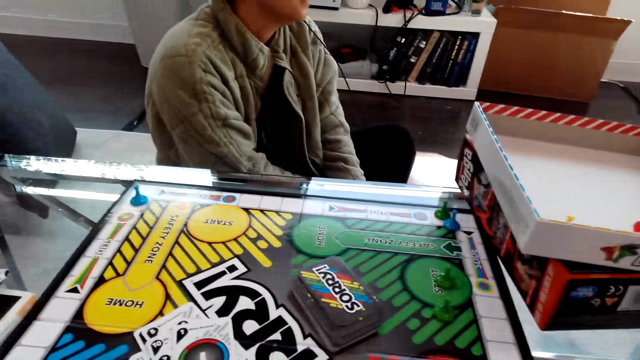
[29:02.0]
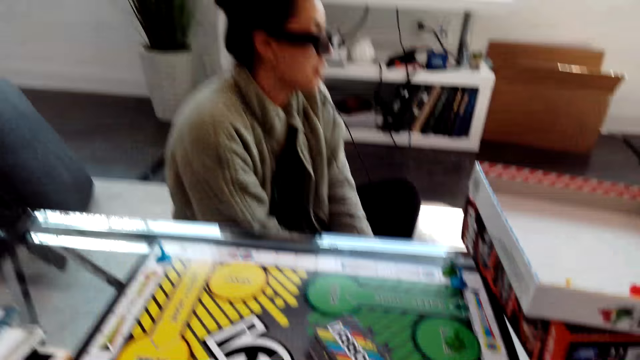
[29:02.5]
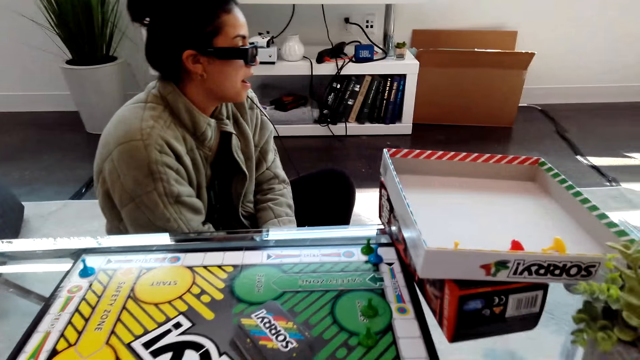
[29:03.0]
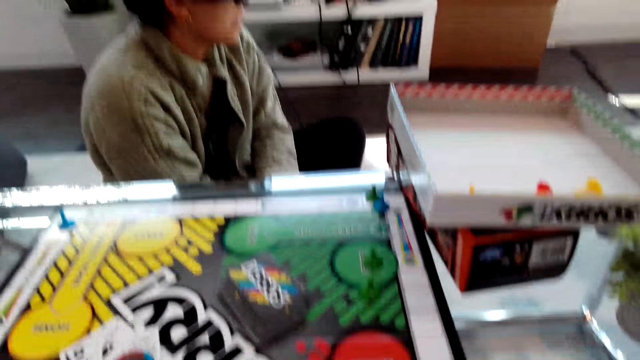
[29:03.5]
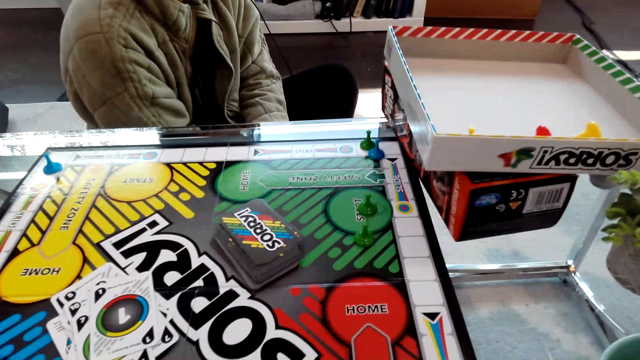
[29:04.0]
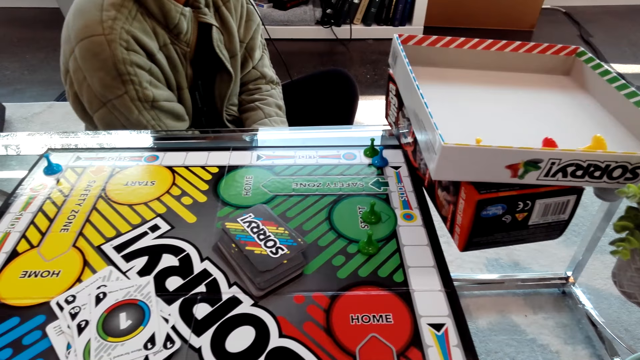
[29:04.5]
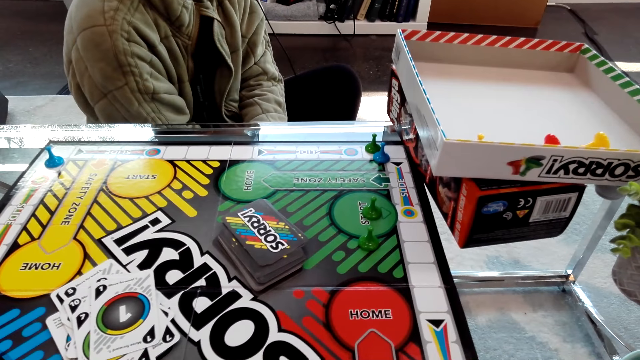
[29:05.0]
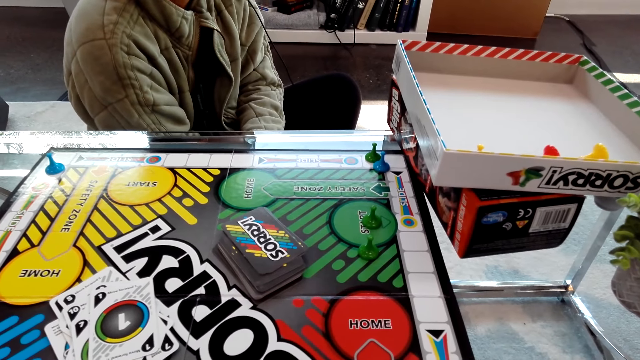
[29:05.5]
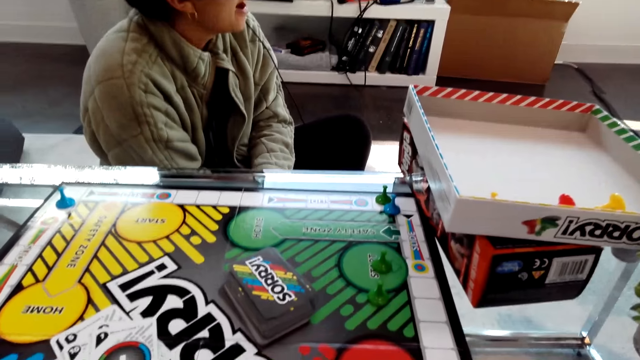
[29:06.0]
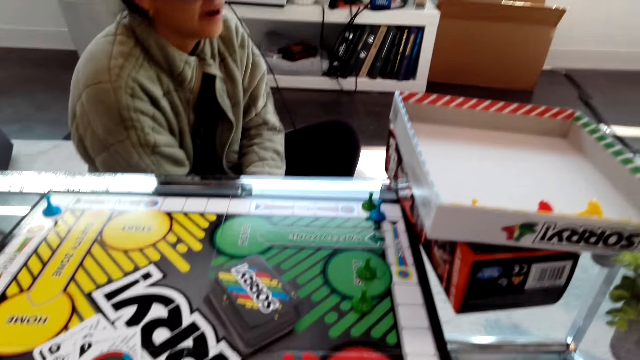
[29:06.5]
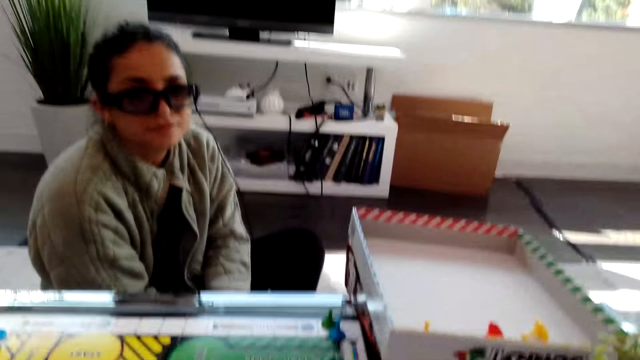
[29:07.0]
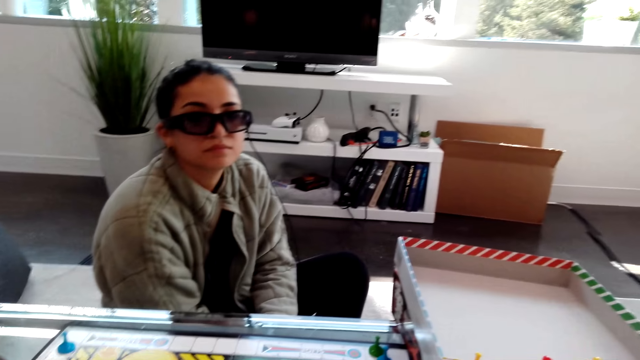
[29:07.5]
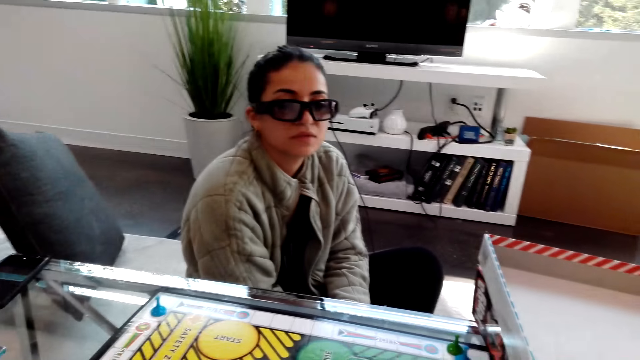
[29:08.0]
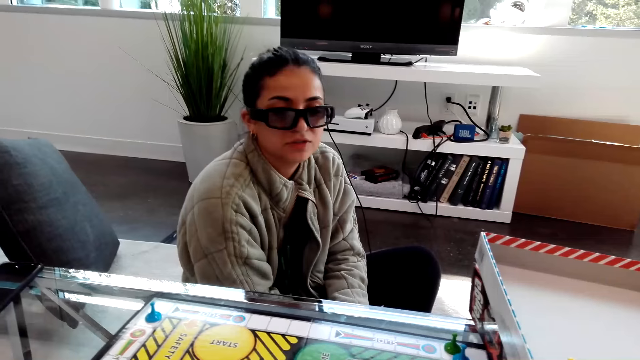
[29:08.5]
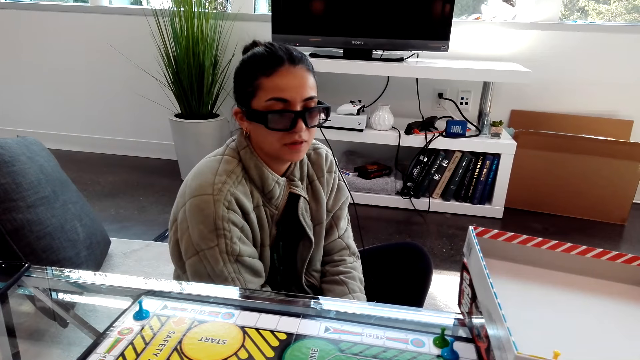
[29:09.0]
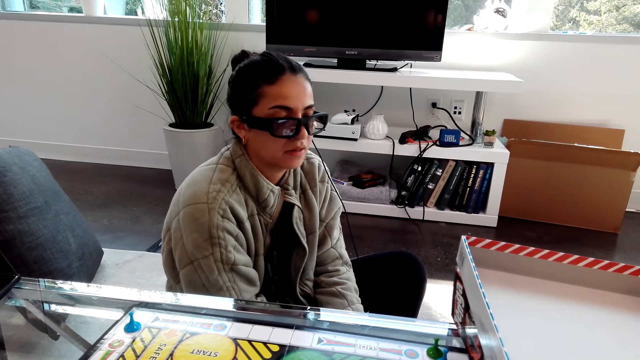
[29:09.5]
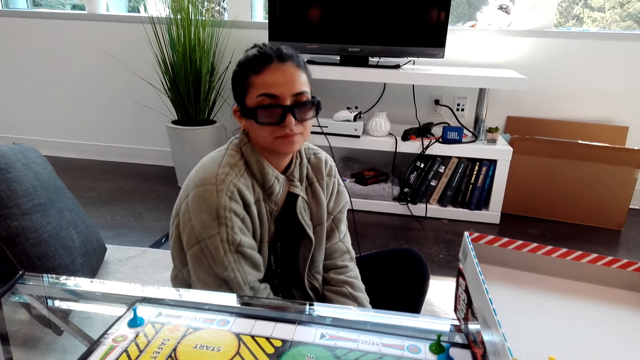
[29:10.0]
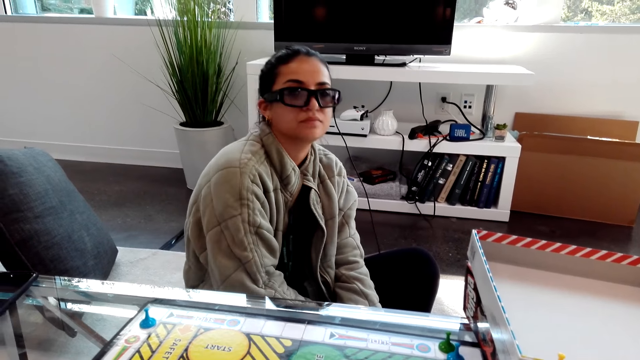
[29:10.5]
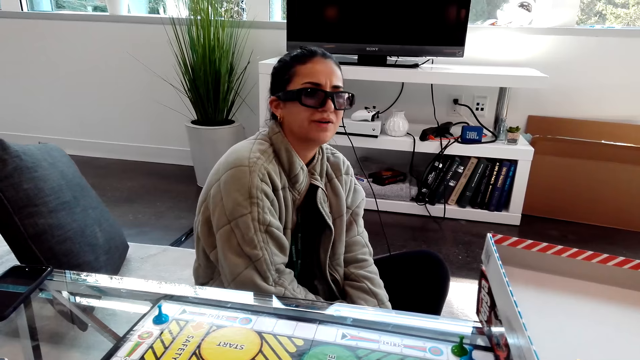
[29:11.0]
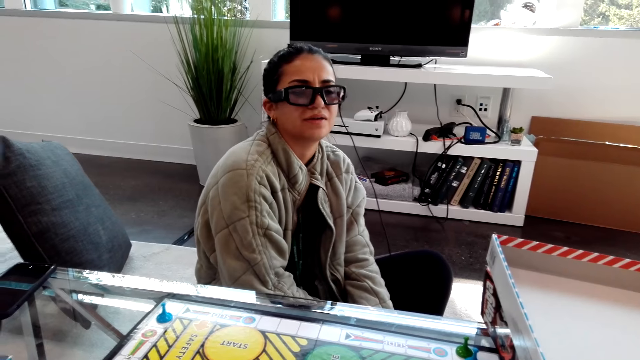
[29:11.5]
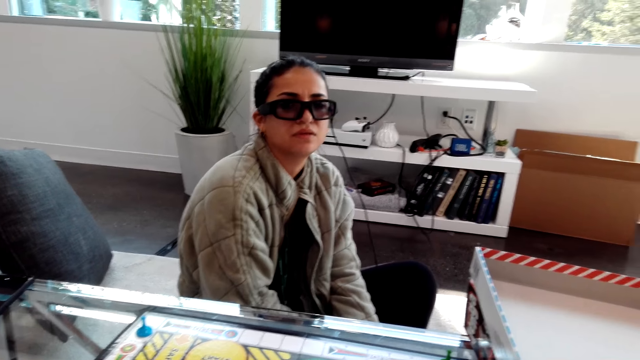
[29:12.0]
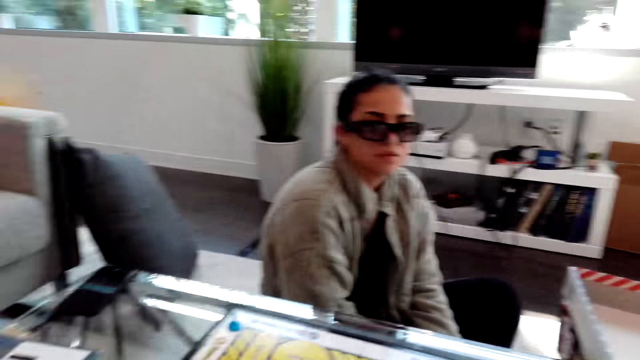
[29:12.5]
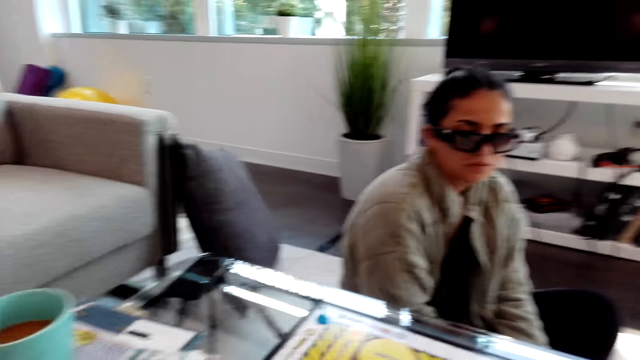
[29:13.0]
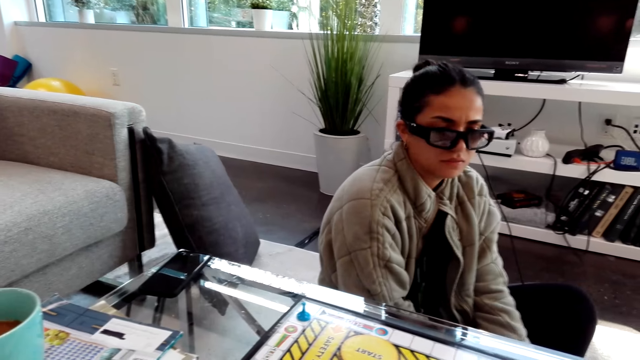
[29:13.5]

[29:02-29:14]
The camera wearer talks with a woman. The woman looks at the chess piece.

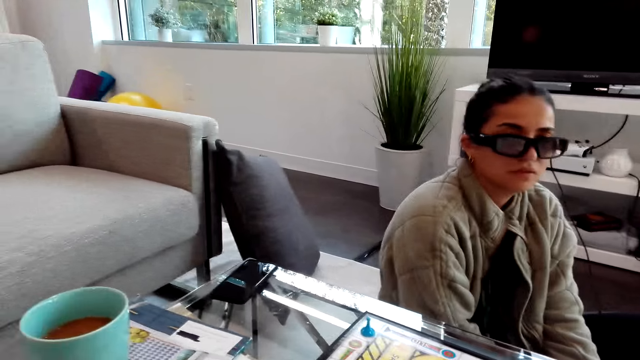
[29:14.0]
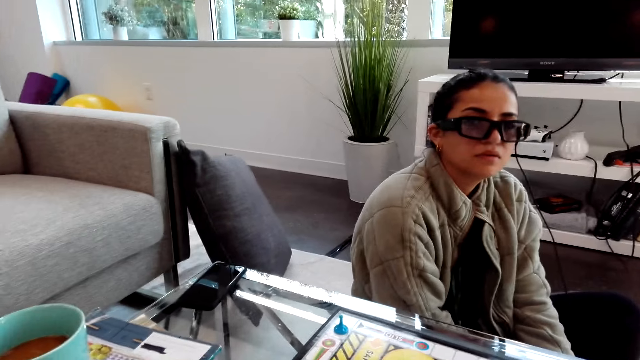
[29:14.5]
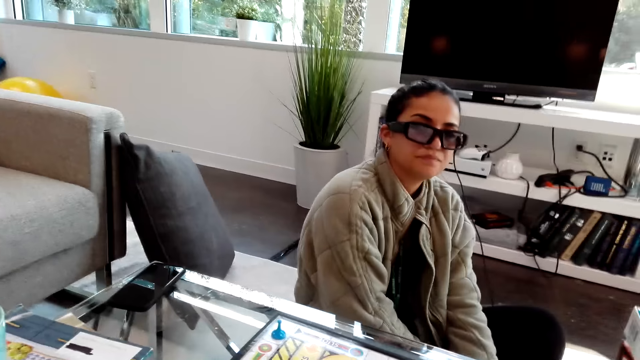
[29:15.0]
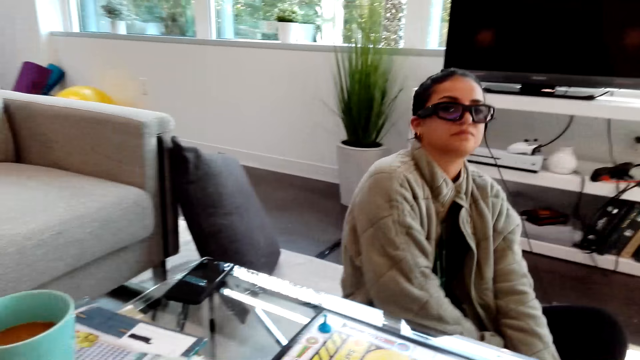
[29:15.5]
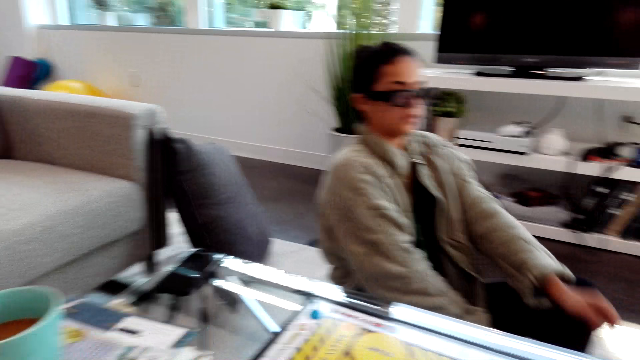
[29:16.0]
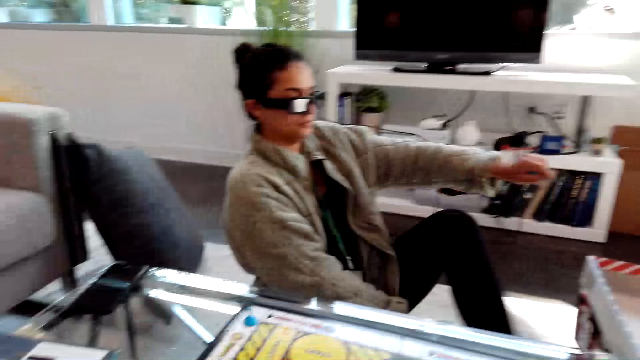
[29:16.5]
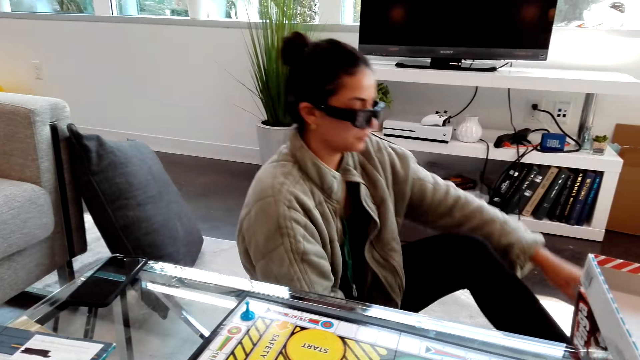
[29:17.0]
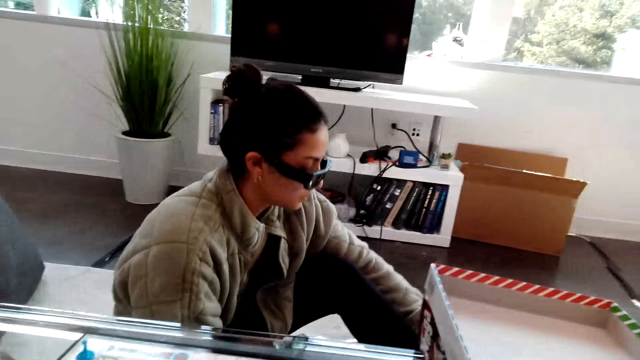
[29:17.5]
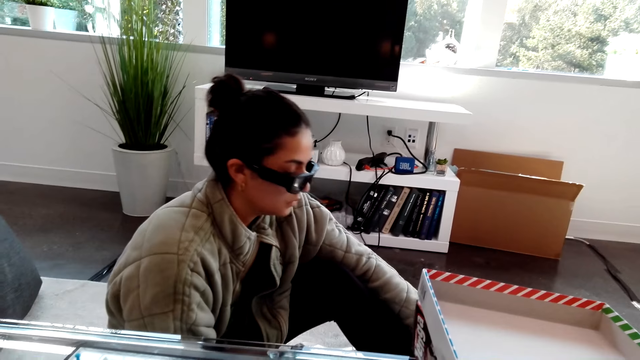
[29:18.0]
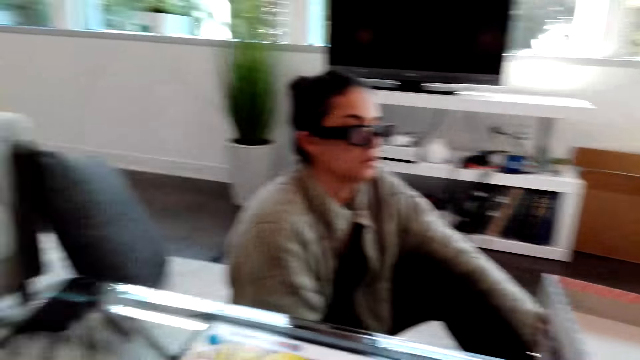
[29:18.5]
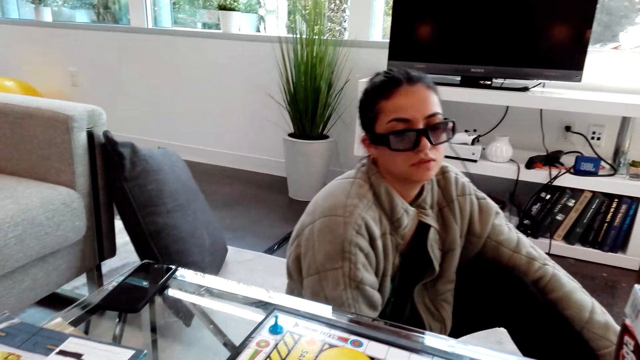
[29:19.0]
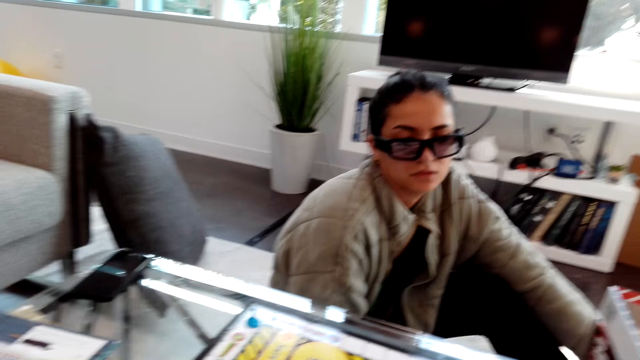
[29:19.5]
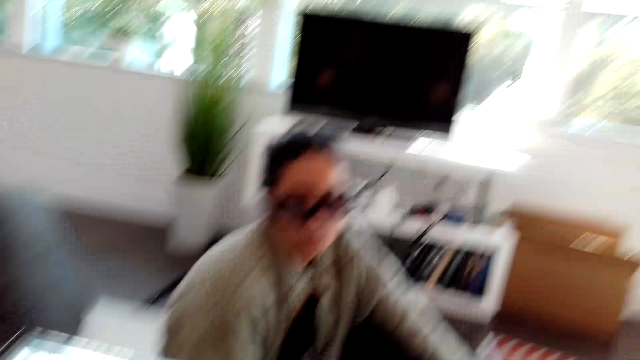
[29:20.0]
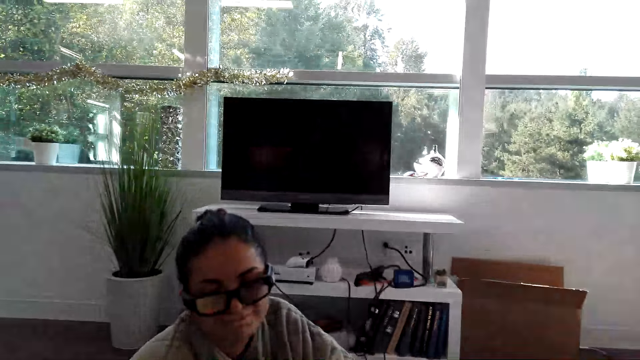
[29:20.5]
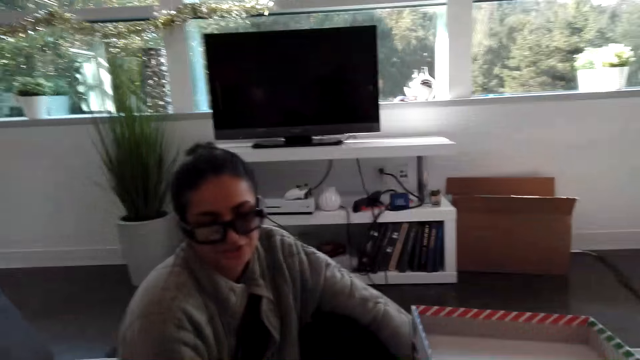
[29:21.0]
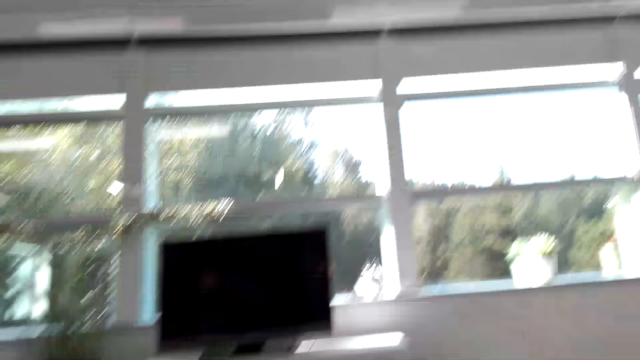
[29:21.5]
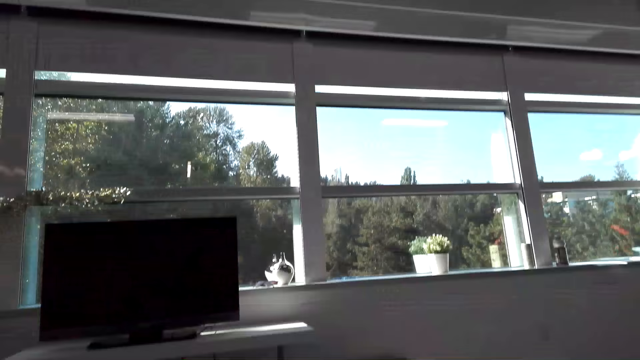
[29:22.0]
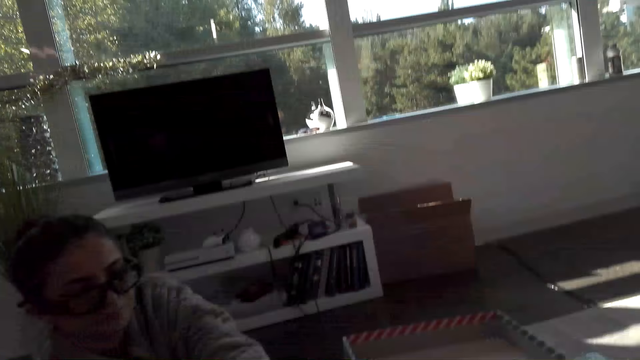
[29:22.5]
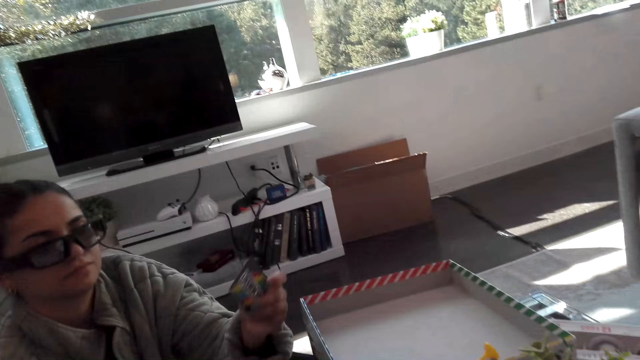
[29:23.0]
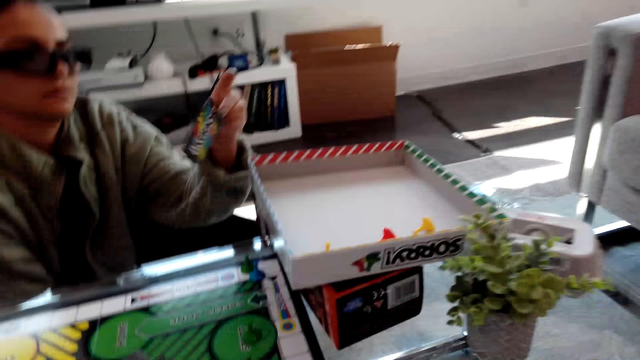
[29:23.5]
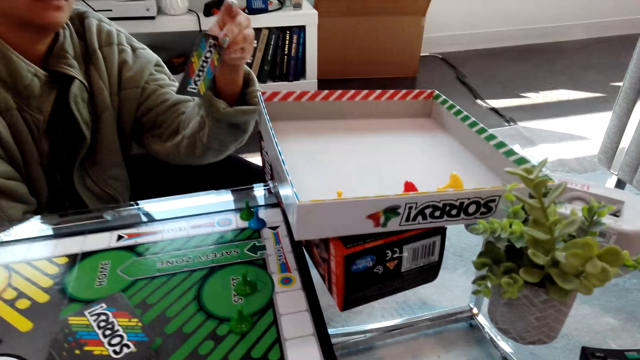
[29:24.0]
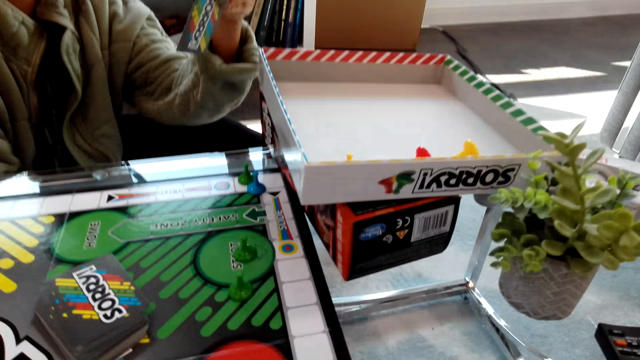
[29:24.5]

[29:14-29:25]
A woman moves a leg. She holds a card.
